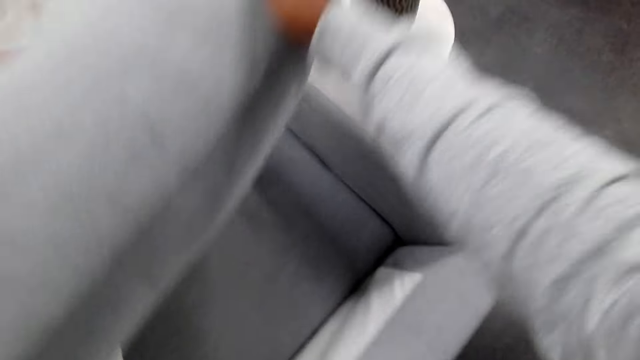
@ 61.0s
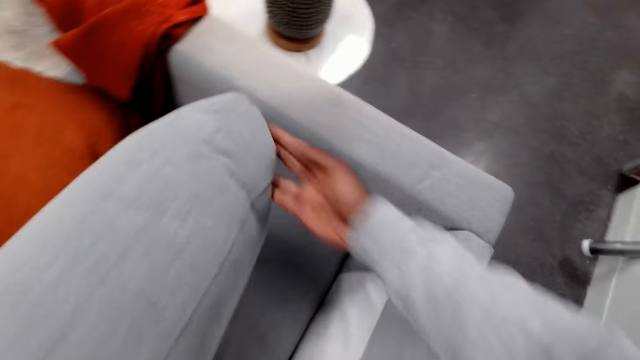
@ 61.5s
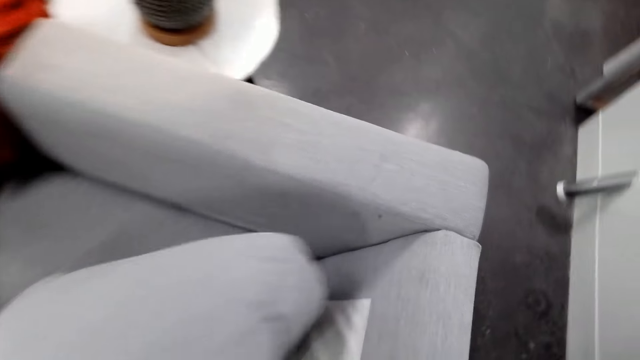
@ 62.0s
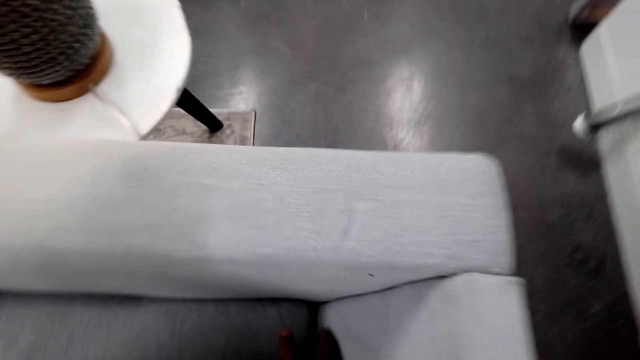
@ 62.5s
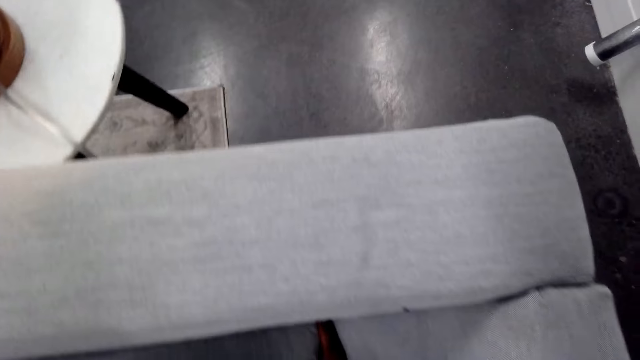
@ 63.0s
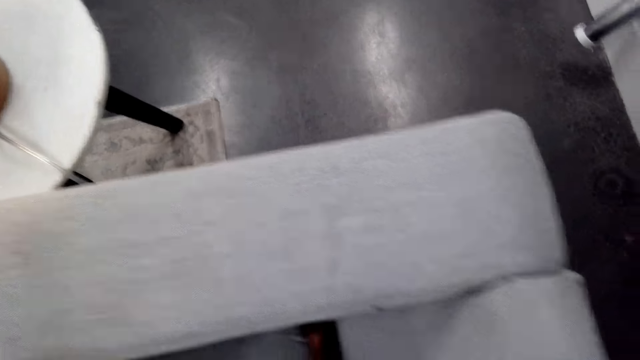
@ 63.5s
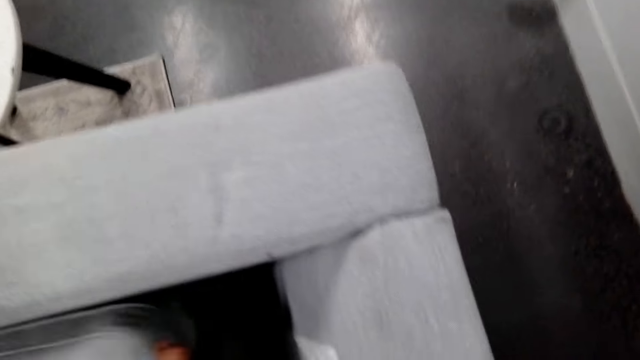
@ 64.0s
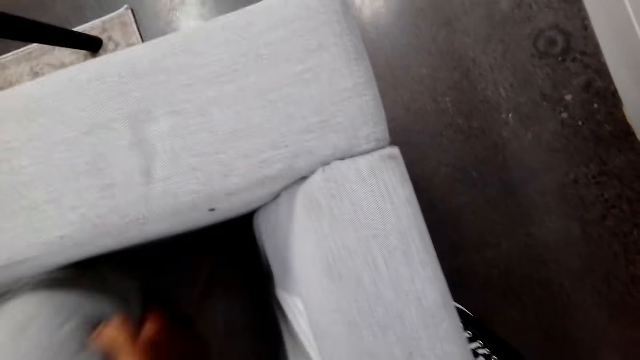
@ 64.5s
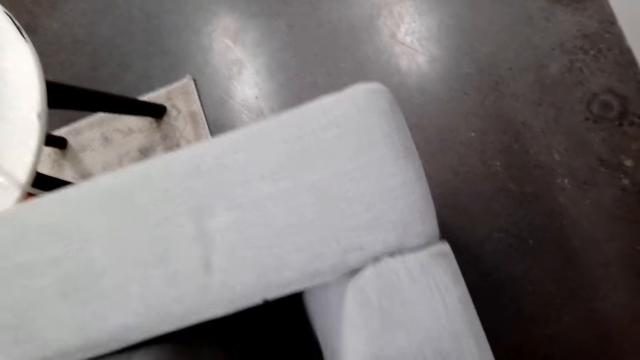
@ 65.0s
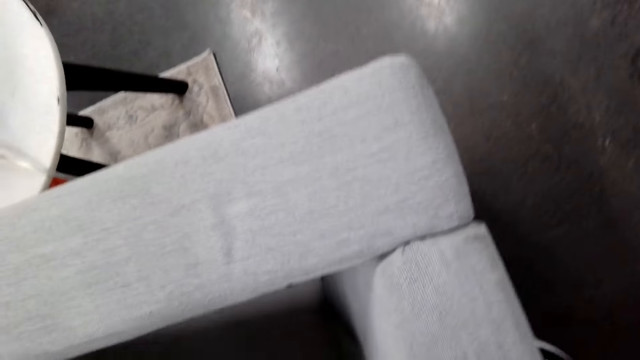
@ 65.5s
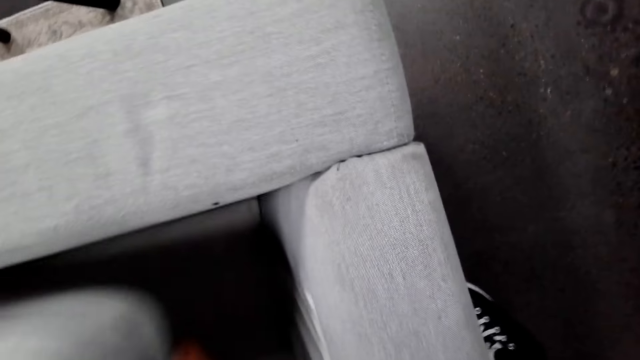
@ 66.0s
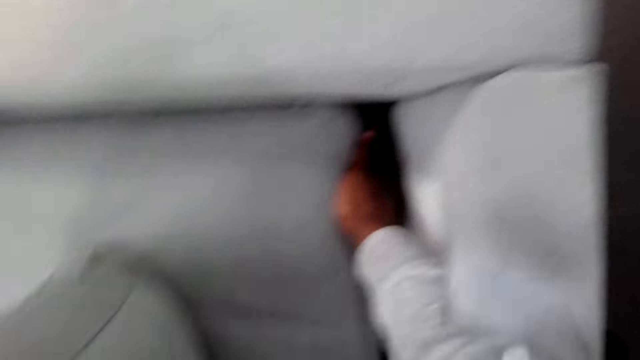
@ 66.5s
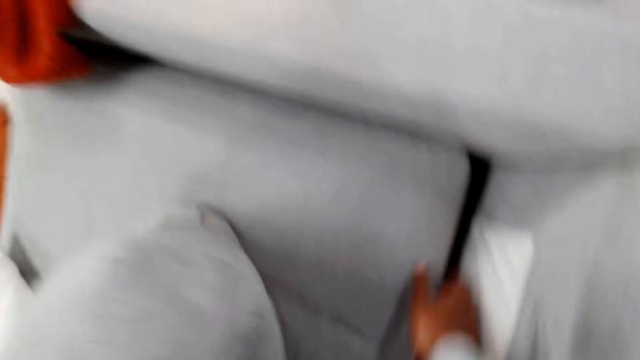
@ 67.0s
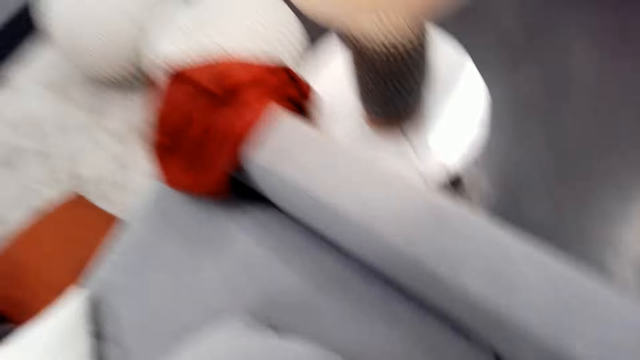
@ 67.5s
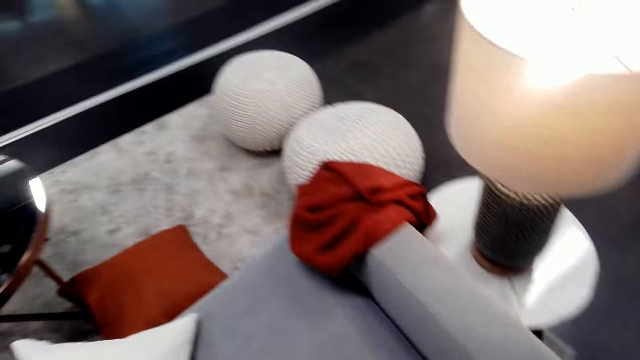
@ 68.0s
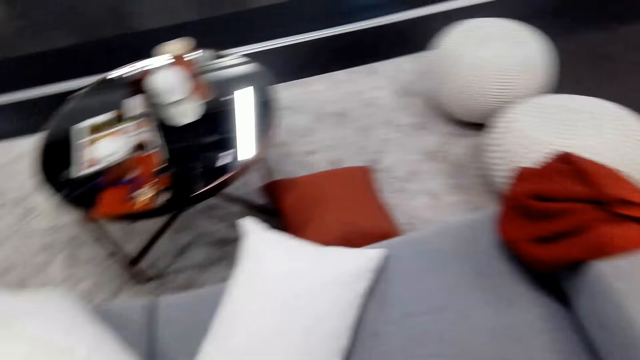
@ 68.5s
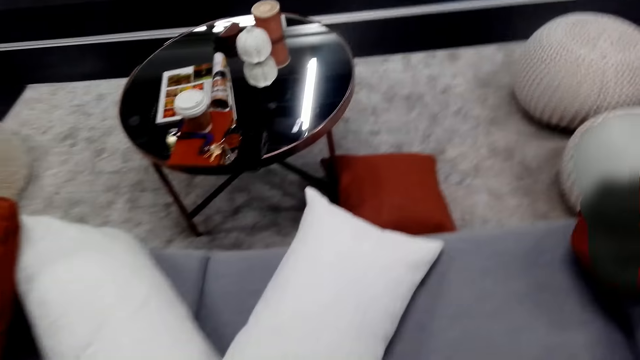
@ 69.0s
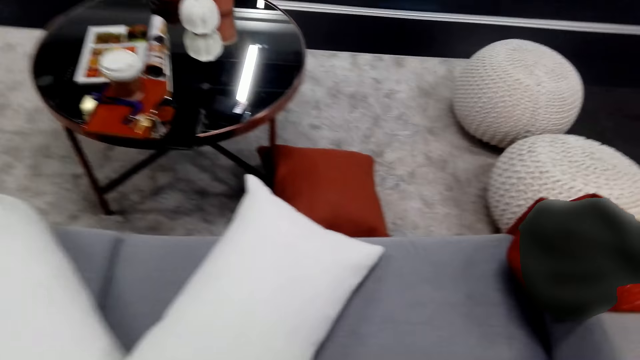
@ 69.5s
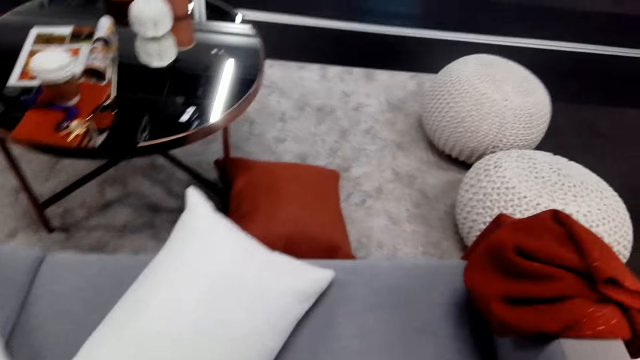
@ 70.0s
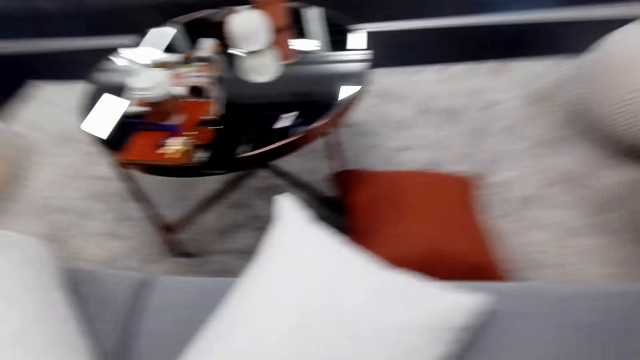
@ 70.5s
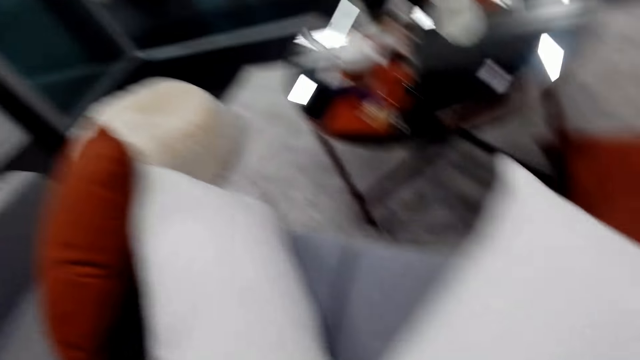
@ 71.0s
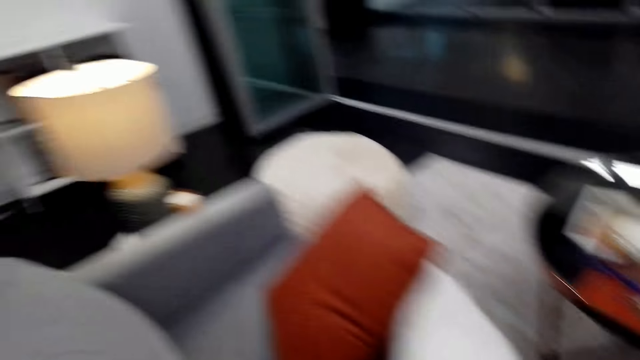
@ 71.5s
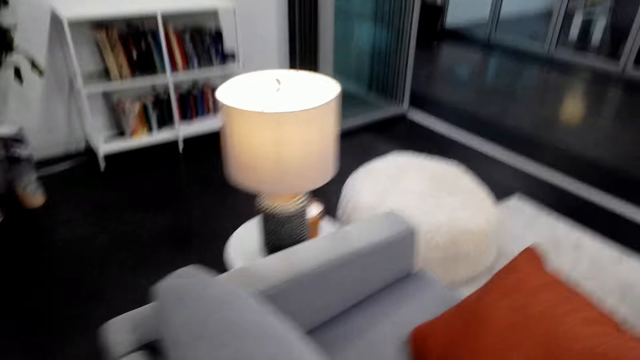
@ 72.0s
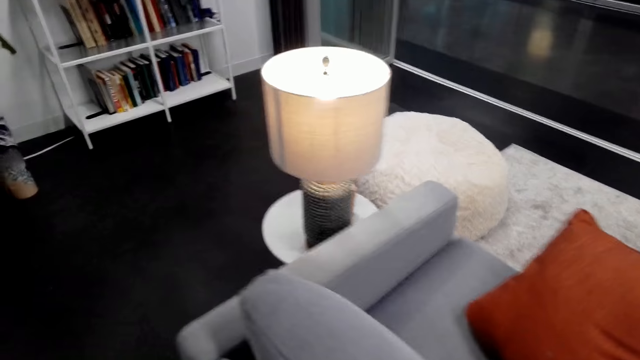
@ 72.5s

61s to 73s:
The camera wearer lifts a cushion. They place the cushion on the sofa. They lift up the lower cushion. They place the cushion on the sofa. They look around.

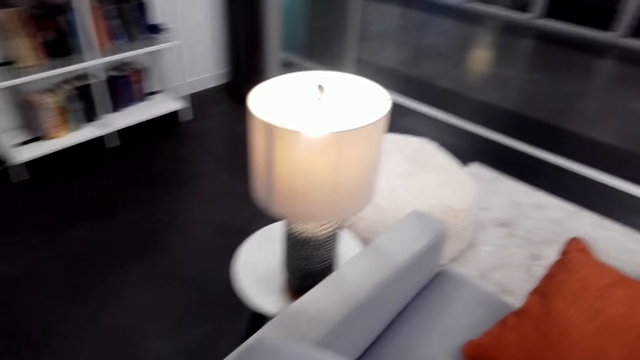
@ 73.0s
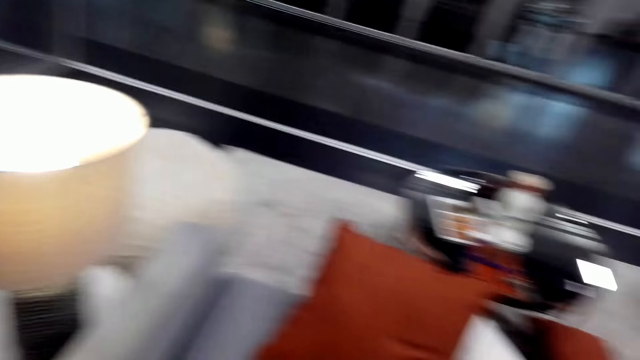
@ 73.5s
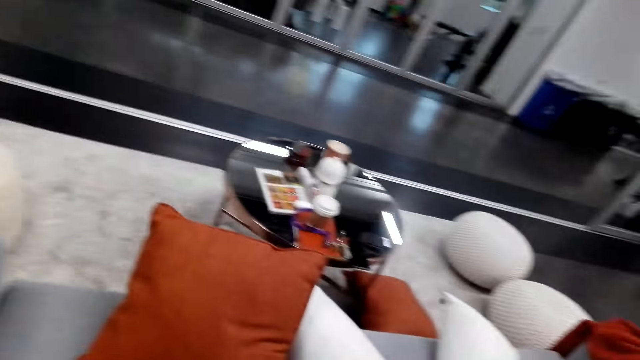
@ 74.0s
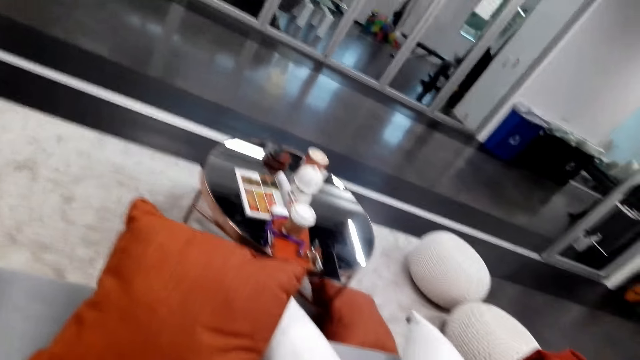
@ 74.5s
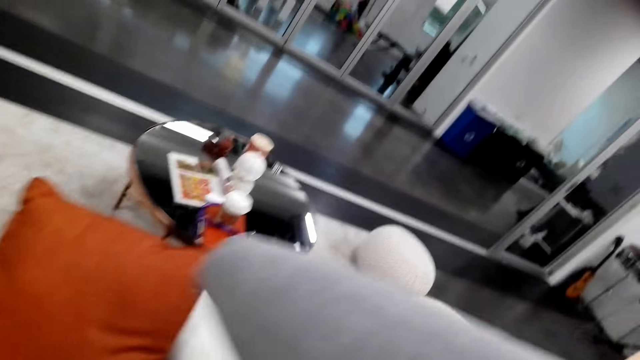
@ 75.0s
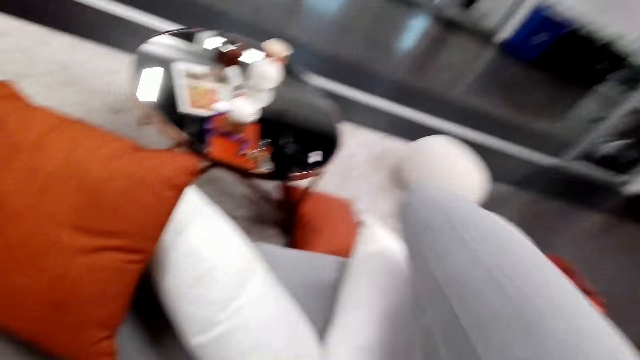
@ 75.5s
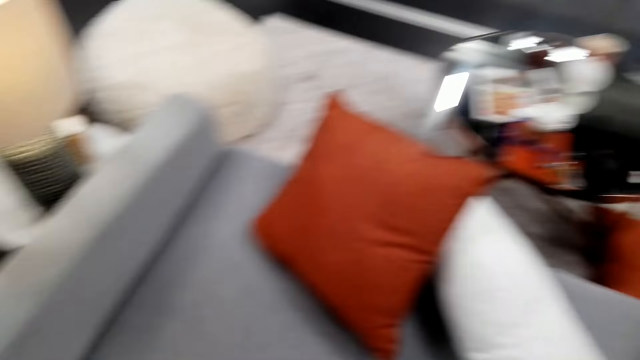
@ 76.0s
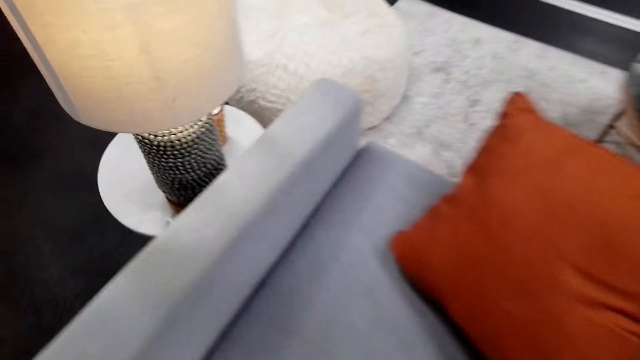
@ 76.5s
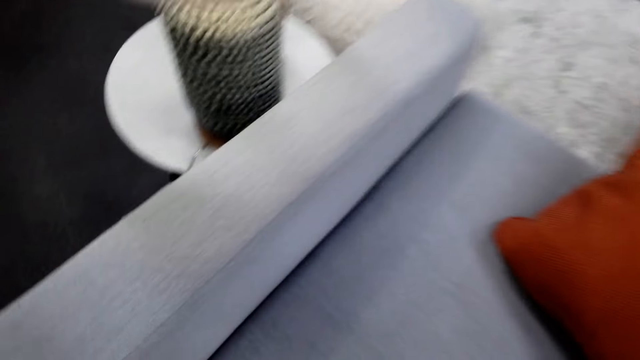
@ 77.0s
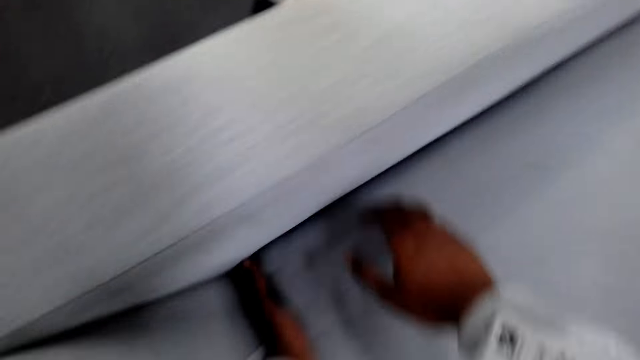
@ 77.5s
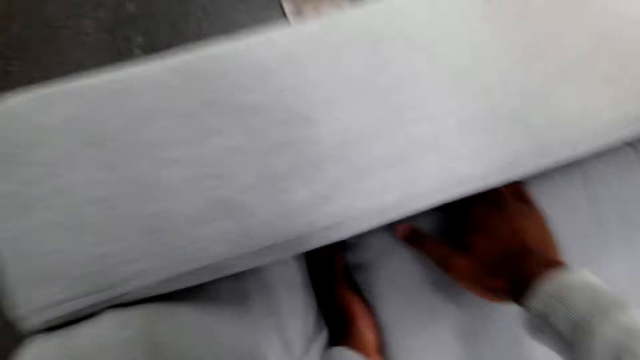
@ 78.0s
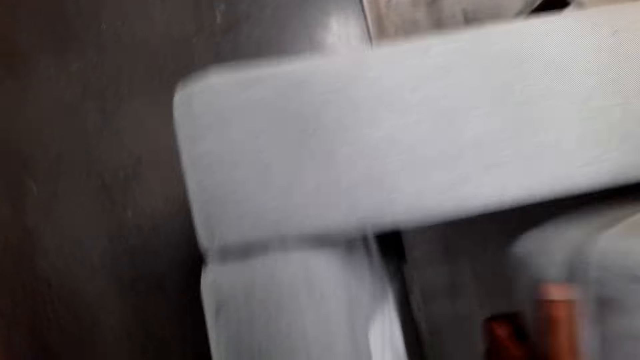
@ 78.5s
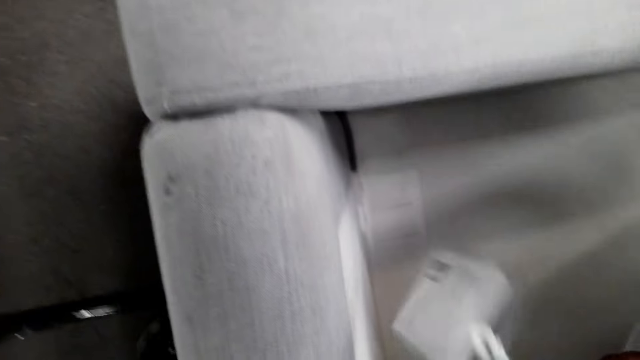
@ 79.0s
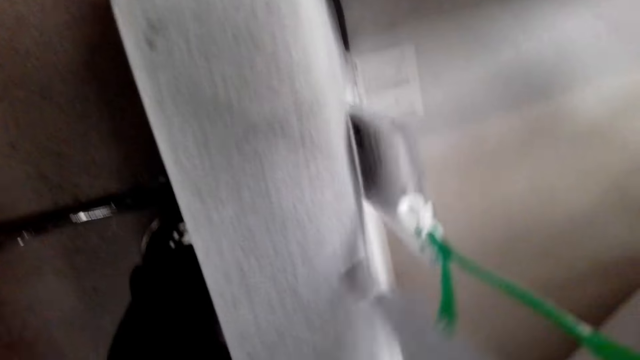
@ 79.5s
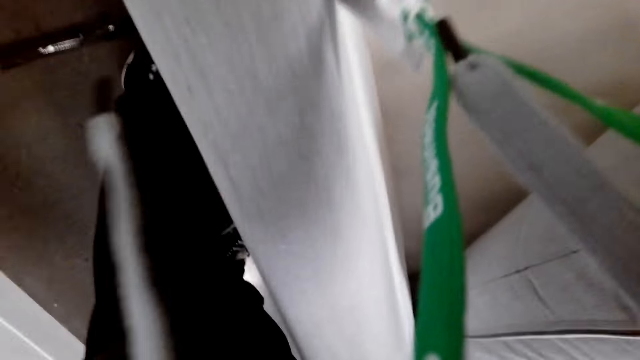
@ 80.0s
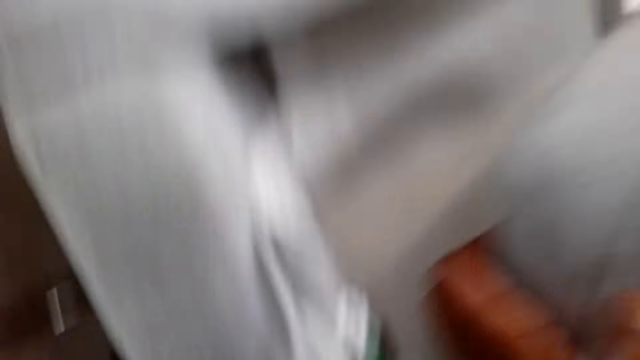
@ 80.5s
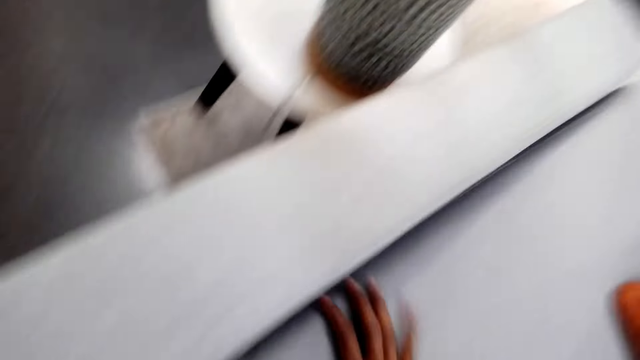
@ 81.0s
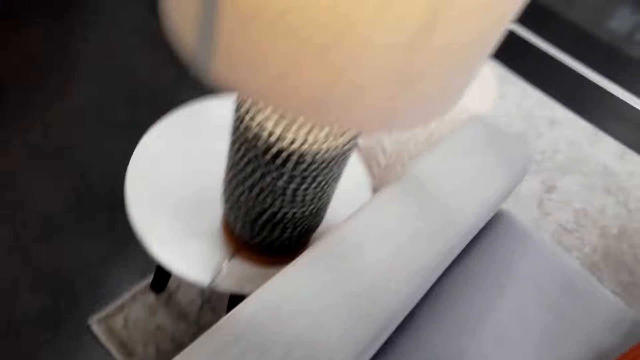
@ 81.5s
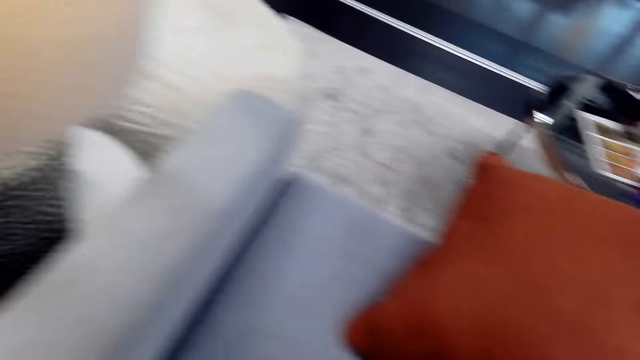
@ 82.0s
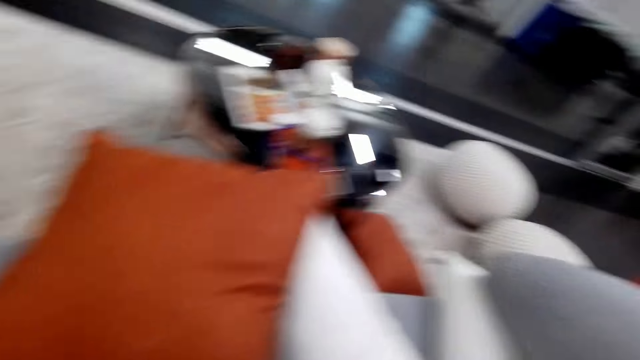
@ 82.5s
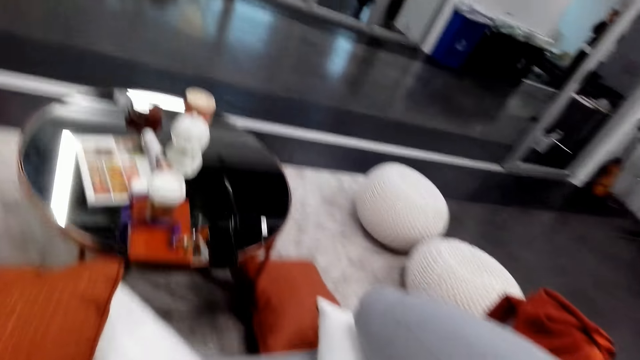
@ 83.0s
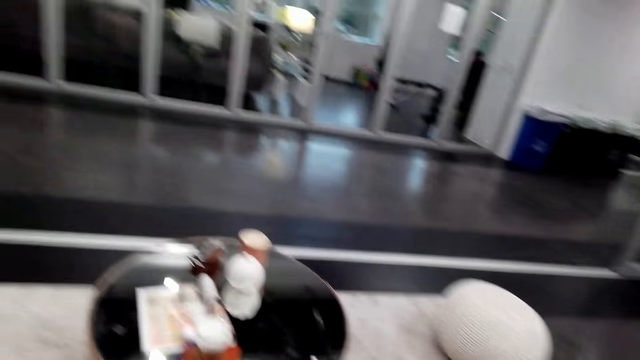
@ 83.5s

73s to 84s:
The camera wearer moves a cushion to another side. They lift up the cushion. They place the cushion on the sofa.
